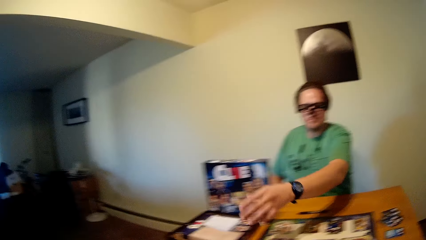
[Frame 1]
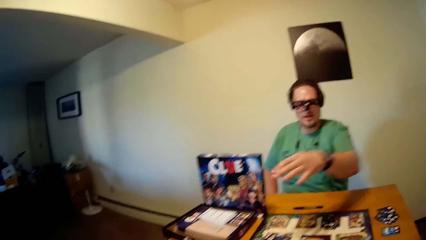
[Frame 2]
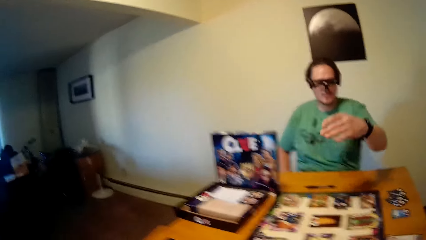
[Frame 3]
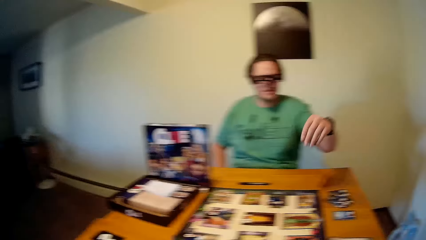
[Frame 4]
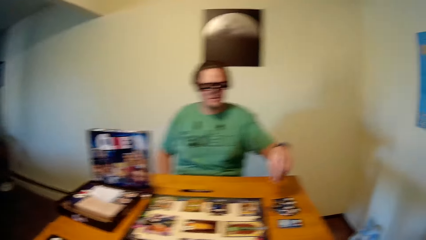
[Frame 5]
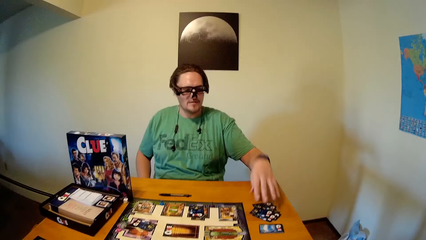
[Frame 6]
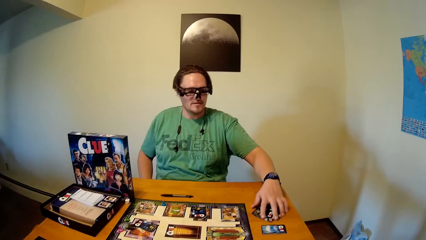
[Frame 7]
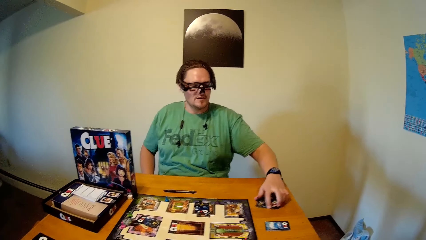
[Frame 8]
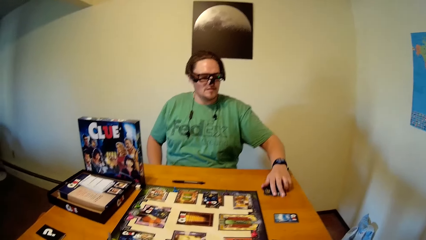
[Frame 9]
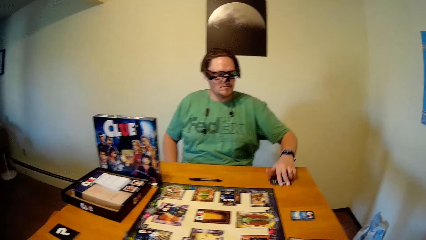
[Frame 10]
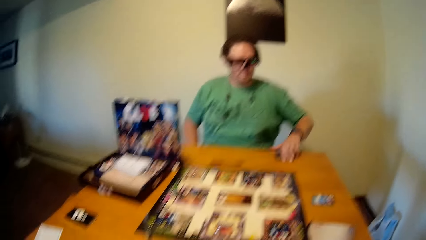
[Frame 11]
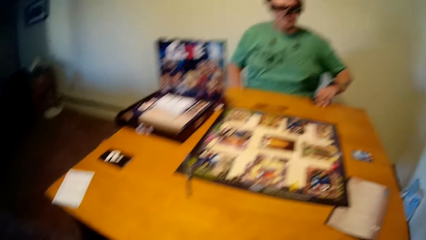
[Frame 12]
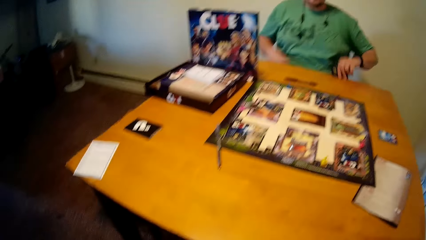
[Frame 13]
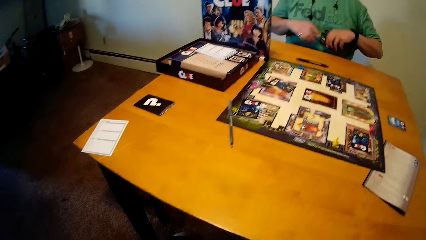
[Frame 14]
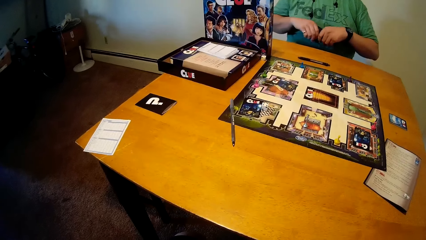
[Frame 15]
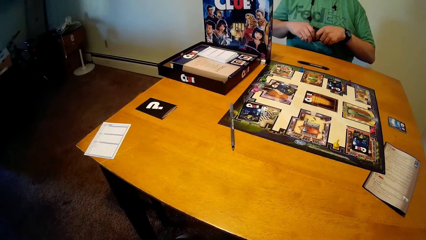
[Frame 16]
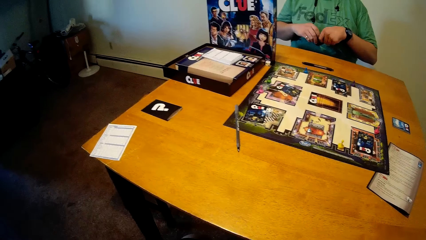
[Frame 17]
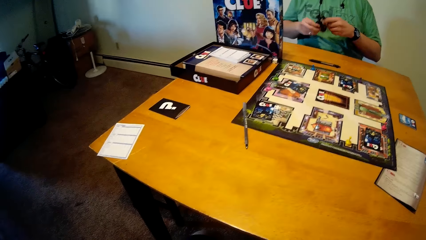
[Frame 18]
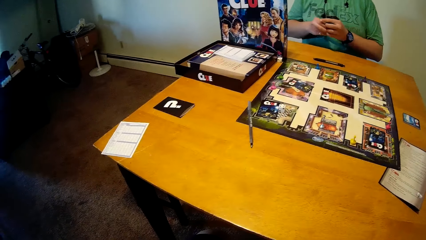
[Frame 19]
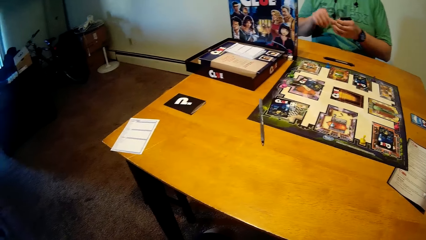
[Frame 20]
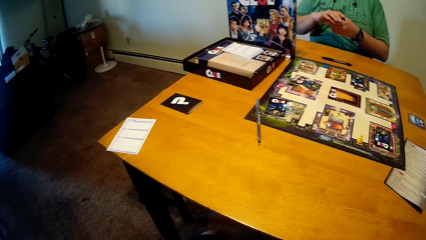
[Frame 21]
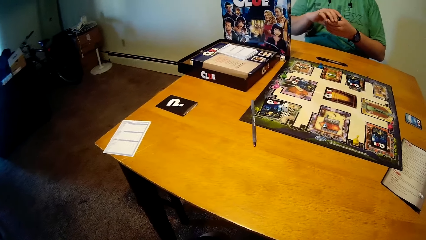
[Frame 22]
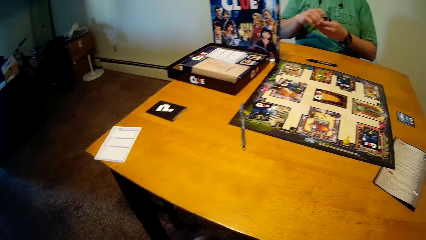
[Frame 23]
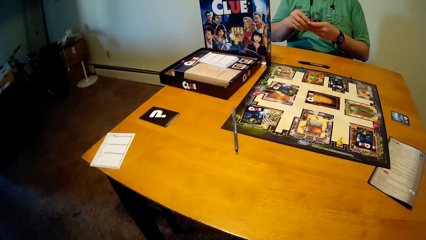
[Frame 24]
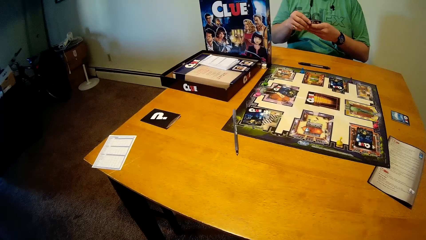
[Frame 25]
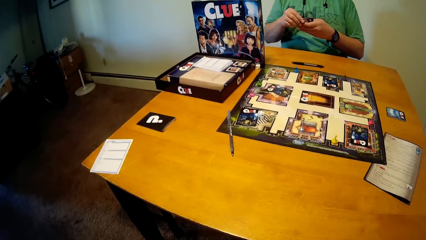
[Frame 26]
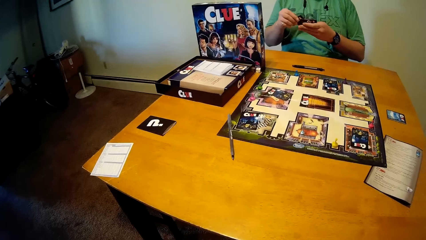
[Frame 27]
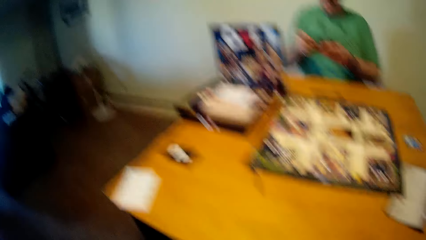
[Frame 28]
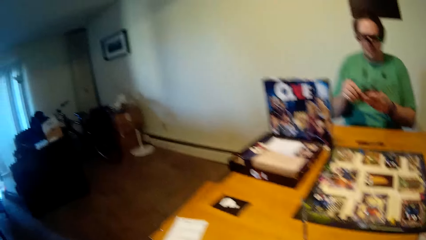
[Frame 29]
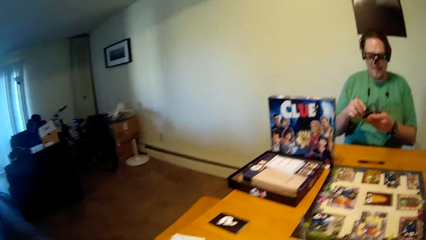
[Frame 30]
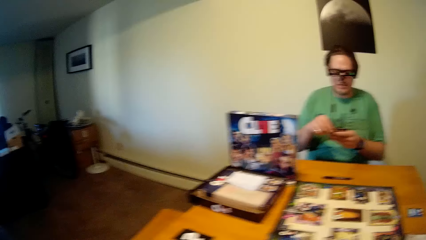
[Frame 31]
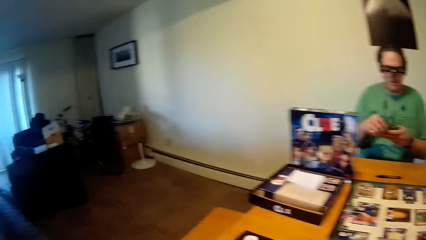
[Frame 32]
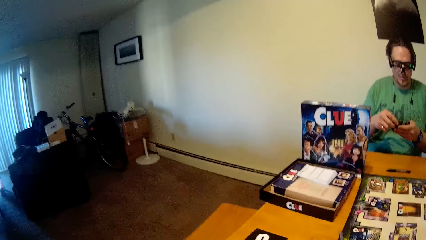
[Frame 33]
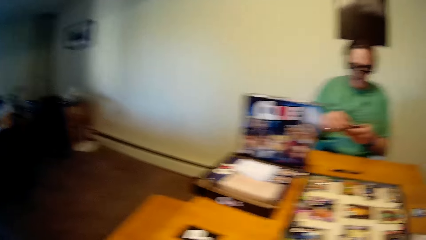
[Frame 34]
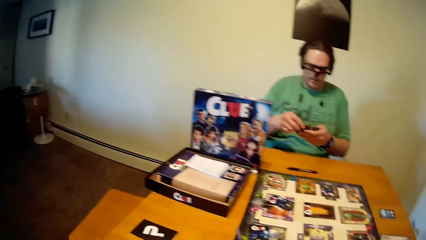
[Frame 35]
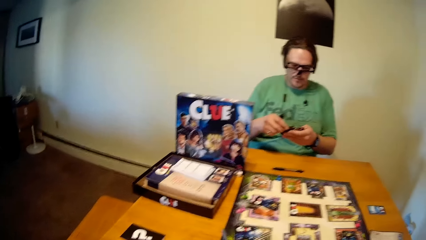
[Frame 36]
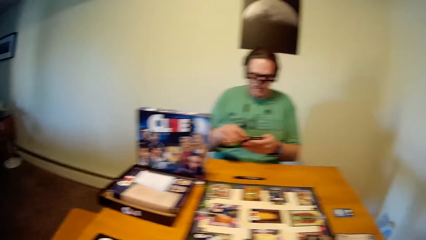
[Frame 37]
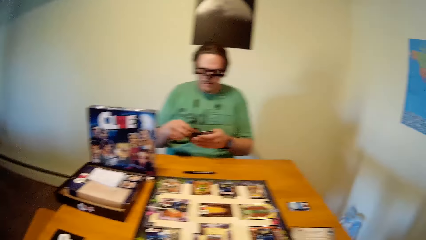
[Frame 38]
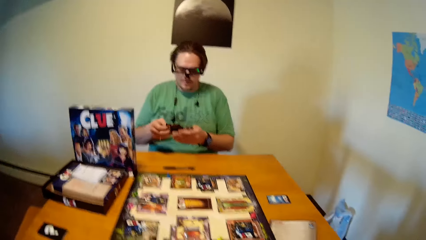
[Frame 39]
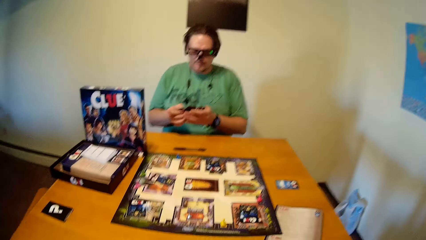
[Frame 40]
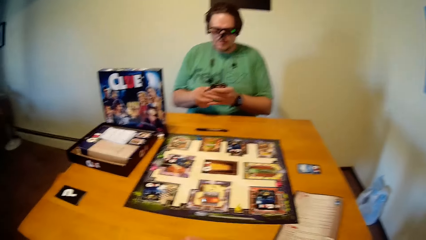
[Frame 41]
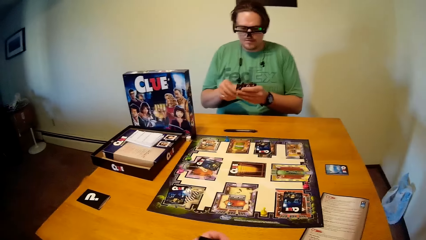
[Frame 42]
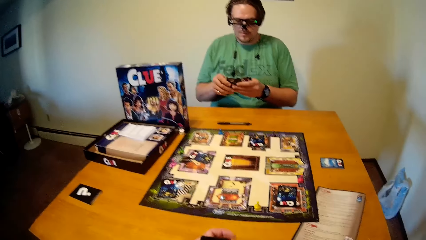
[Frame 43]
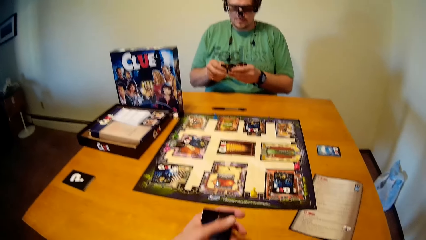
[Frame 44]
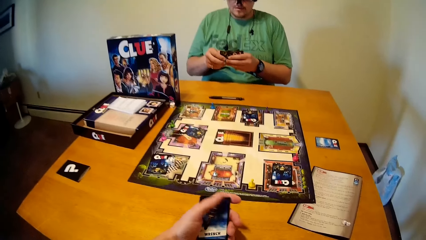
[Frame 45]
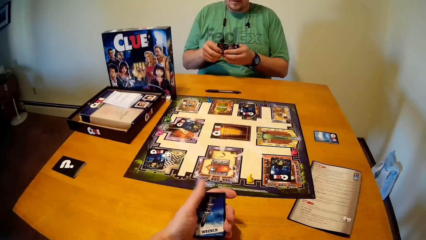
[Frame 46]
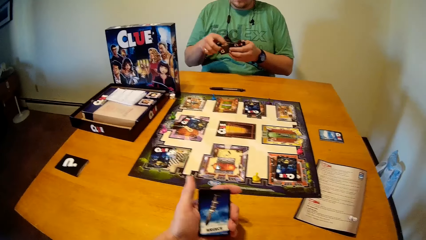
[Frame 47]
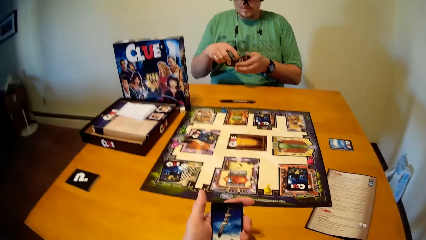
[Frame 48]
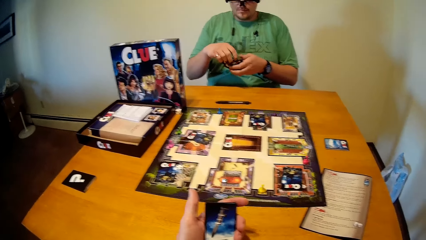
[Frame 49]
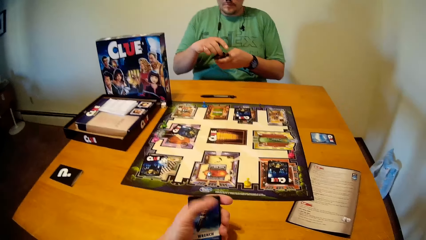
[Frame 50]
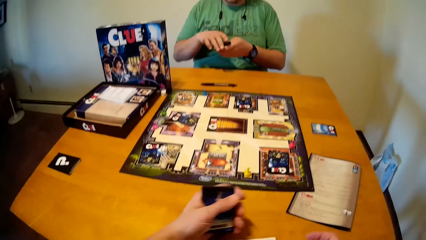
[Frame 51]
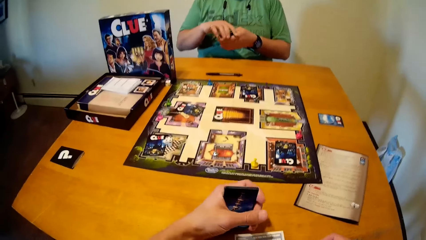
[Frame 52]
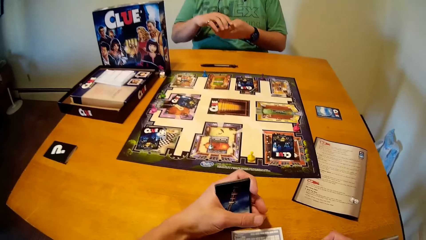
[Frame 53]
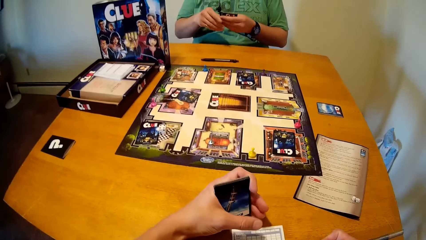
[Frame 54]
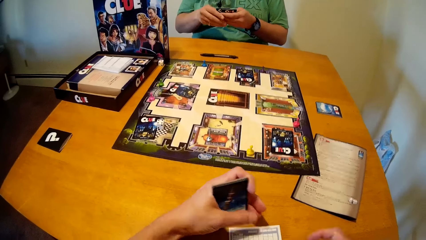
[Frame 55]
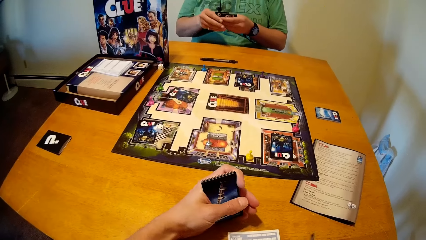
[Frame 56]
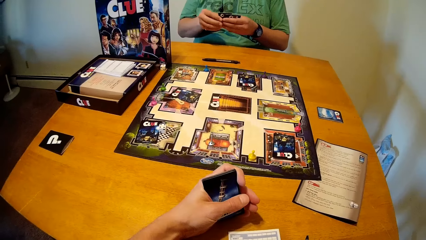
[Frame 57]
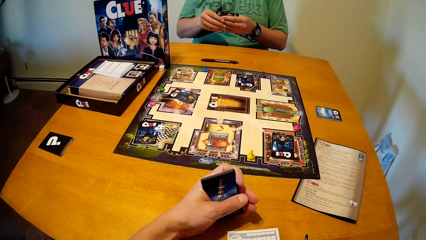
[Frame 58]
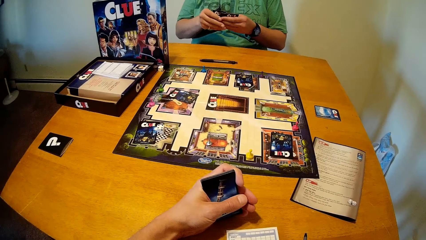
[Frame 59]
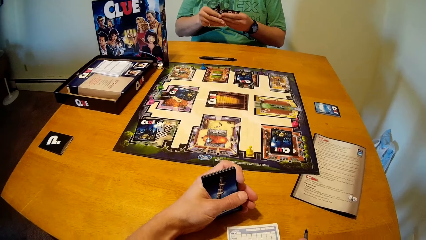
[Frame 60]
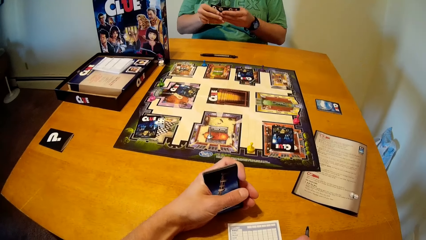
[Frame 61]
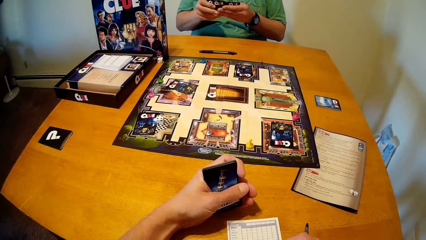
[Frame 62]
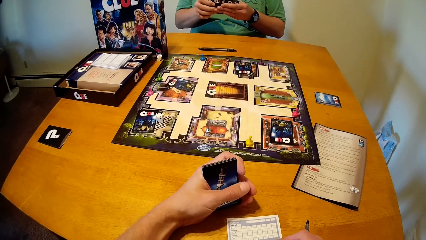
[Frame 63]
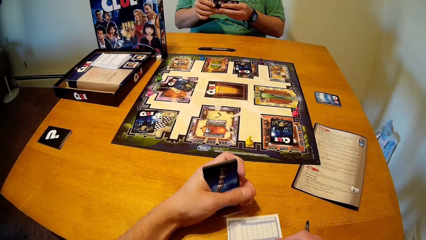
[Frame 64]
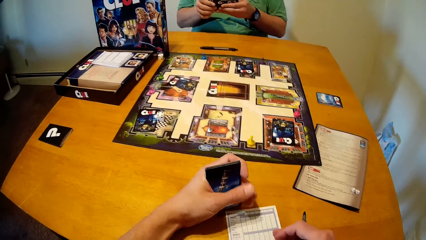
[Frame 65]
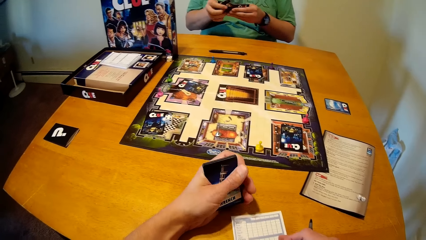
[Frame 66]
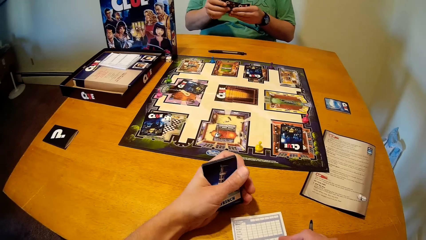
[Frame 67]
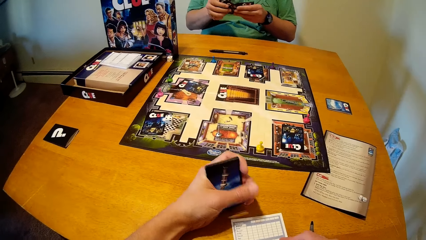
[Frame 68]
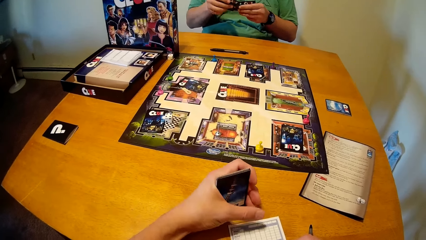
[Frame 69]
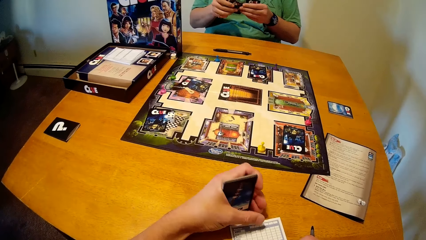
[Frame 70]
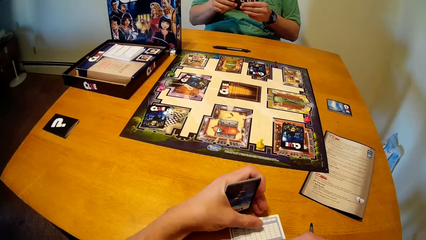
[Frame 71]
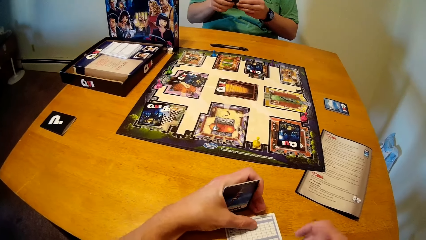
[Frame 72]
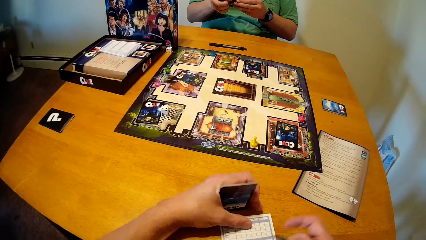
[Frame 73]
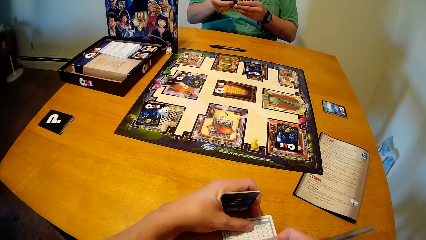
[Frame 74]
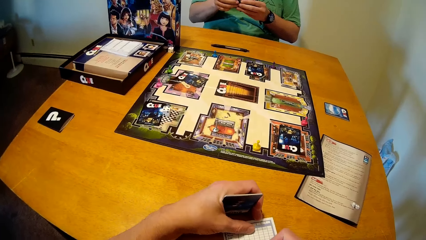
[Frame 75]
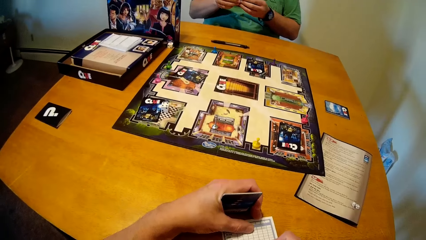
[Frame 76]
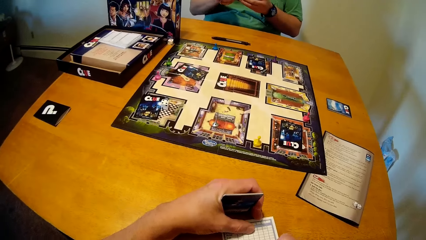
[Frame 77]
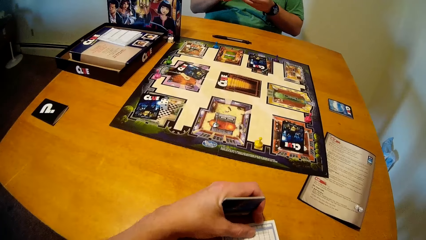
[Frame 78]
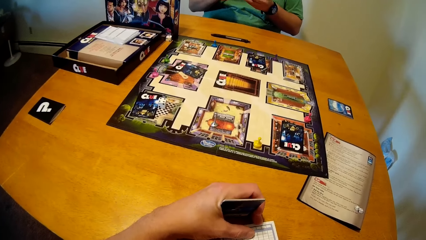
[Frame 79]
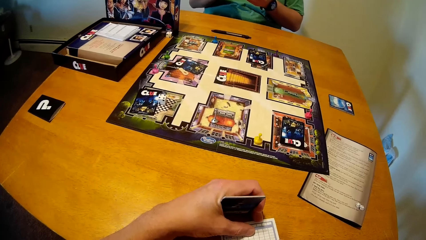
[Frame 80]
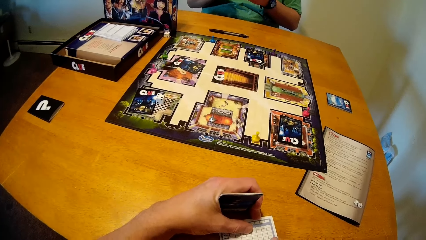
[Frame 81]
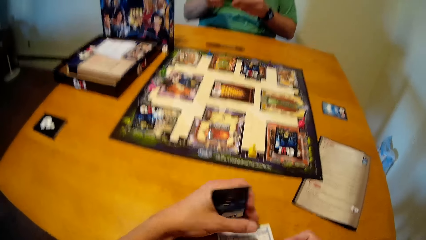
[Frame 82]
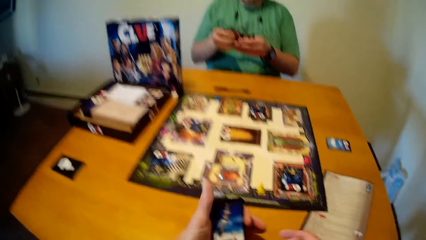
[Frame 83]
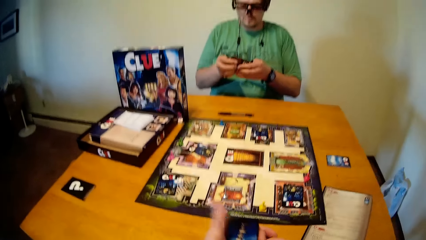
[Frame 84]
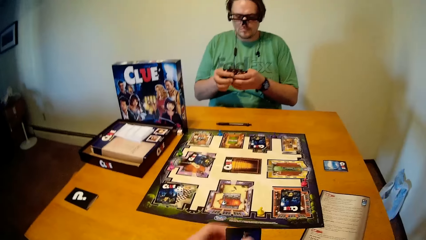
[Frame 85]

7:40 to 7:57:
The man picks the game cards on the table with his left hand. He arranges the game cards with both hands. The camera wearer holds game cards in his left hand. He looks at the cards. He moves a sheet on the table with his right hand. He writes on the sheet with his right hand.
